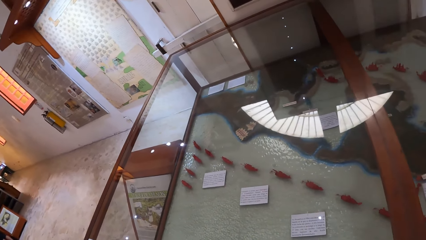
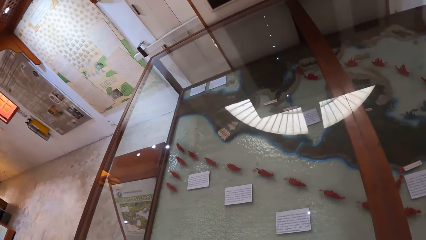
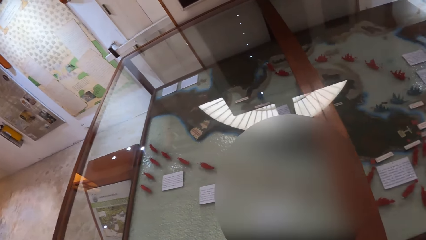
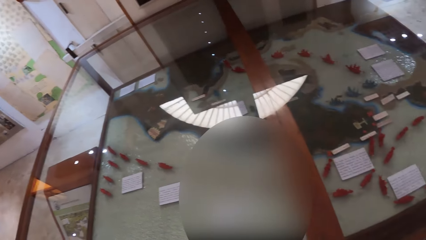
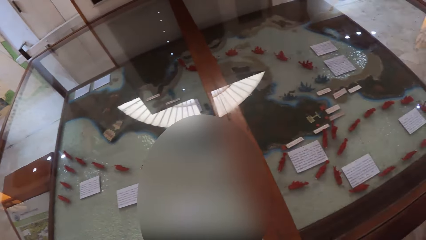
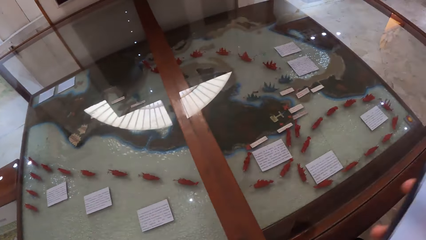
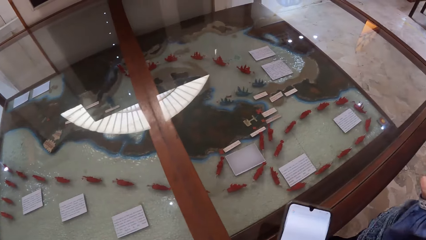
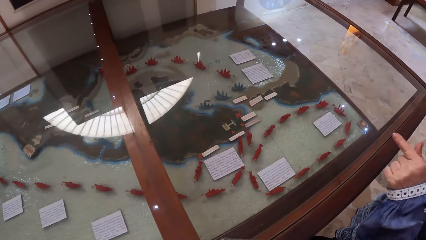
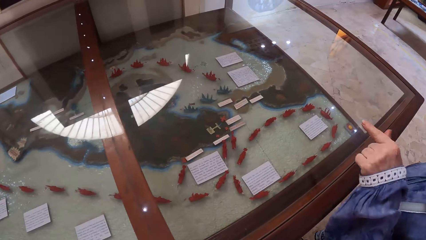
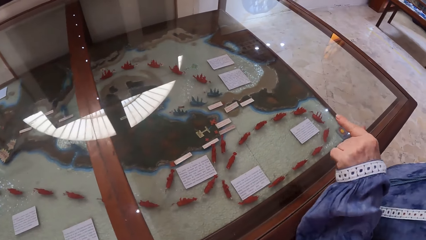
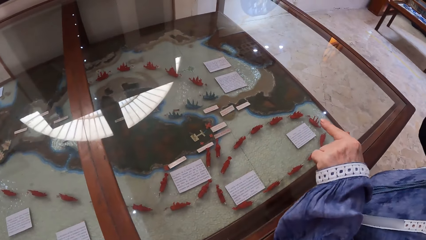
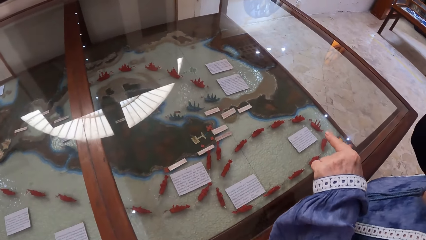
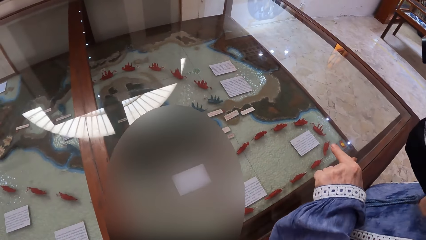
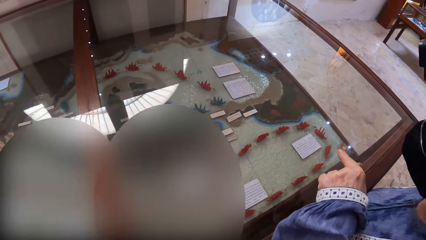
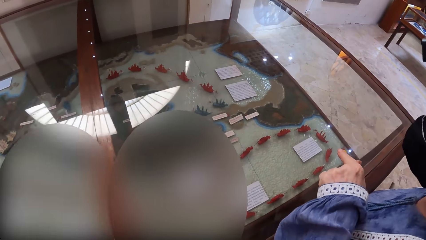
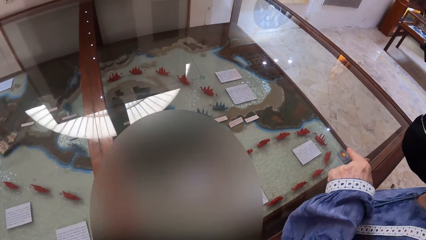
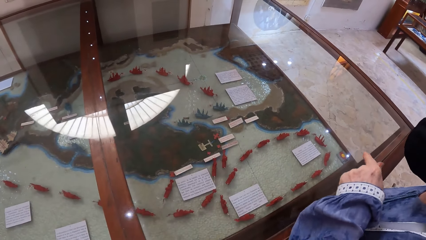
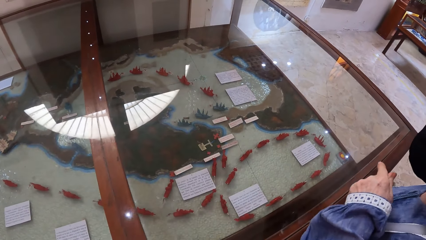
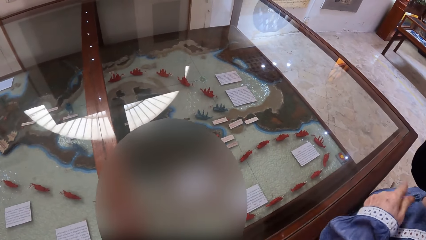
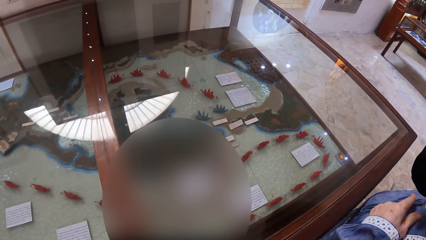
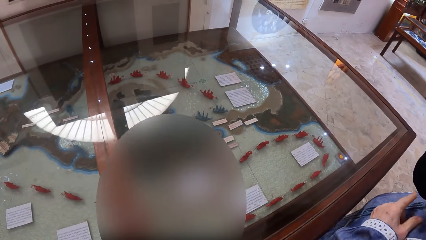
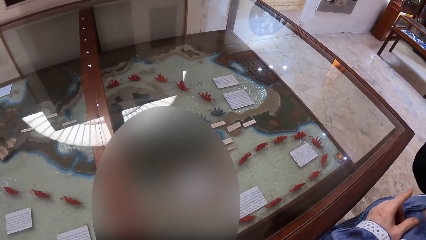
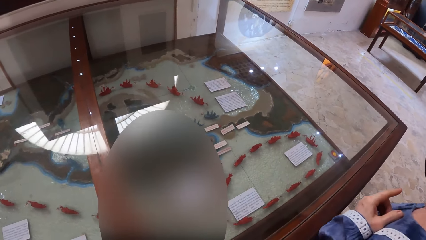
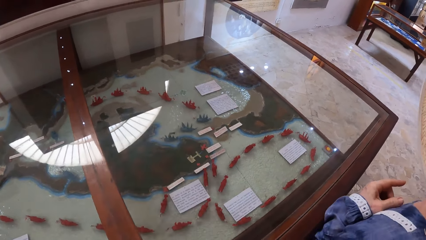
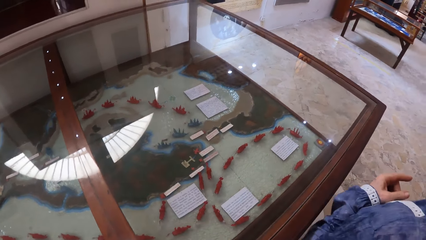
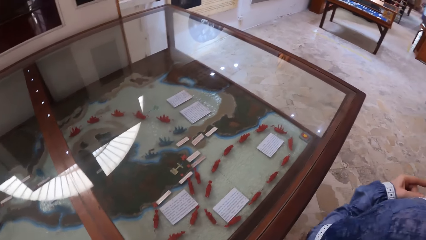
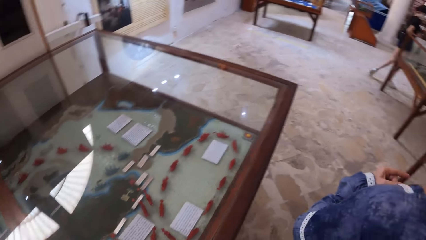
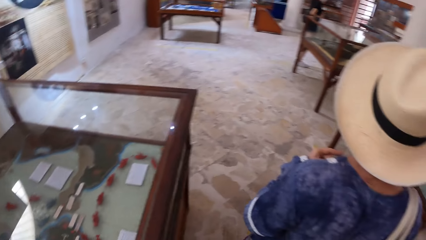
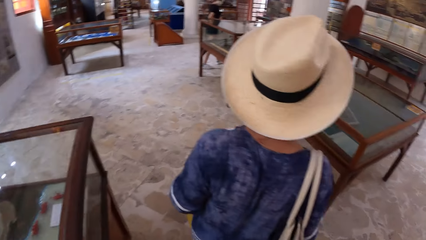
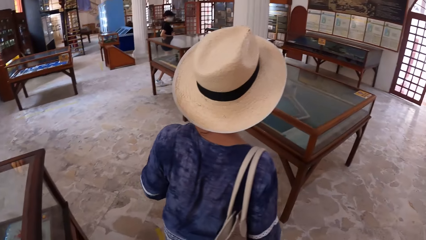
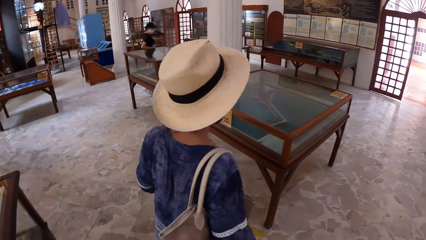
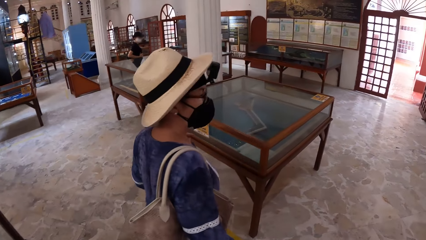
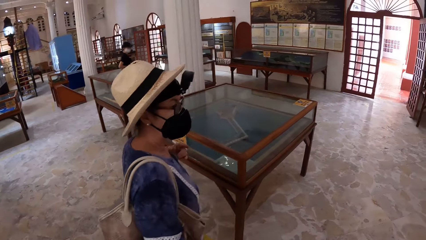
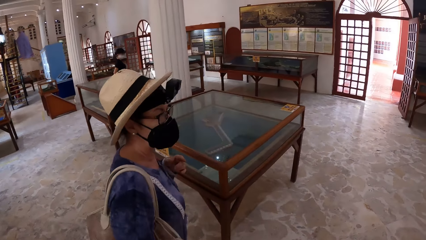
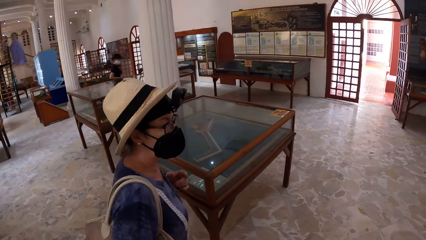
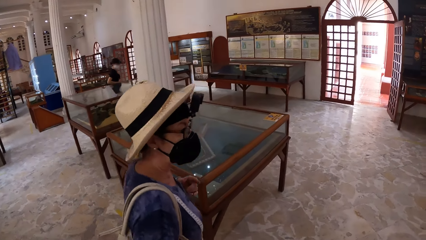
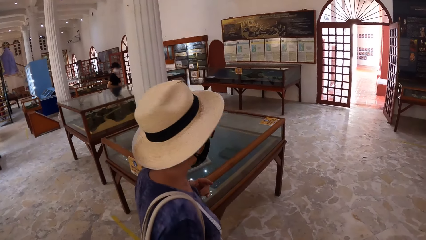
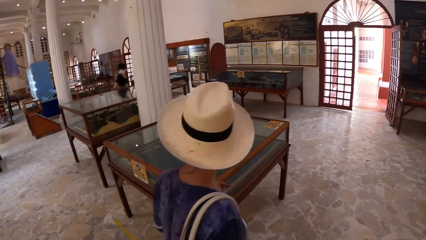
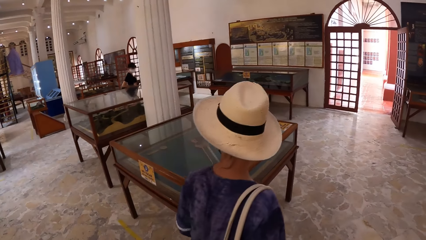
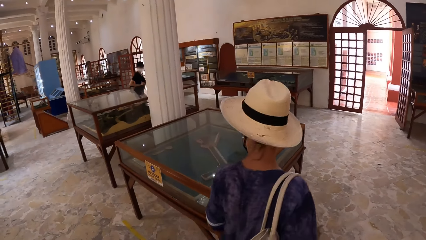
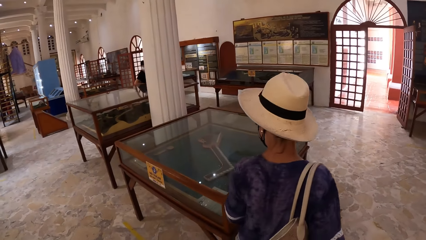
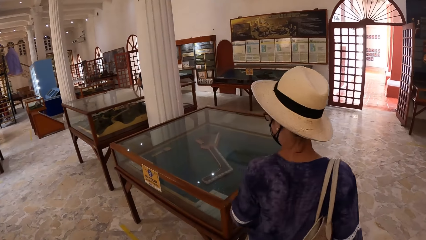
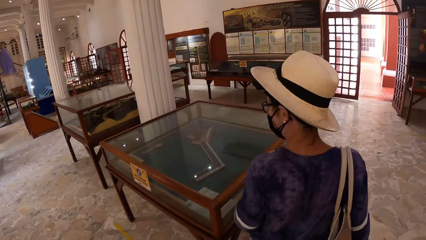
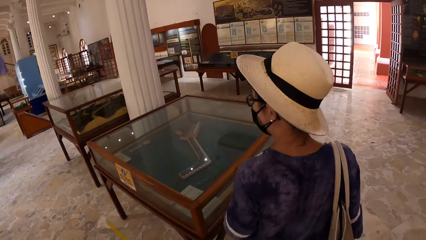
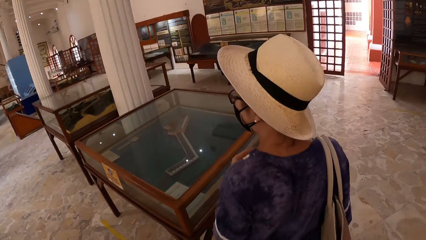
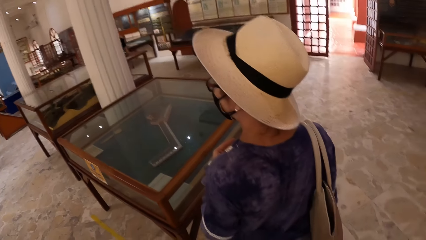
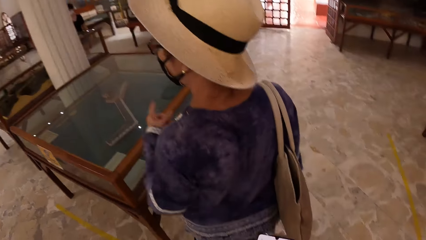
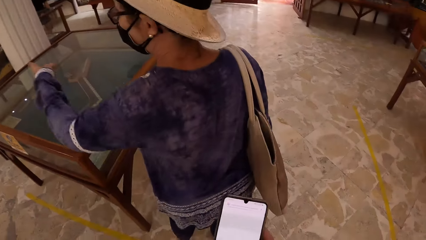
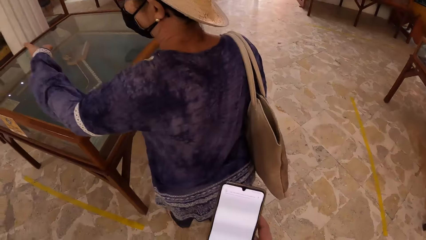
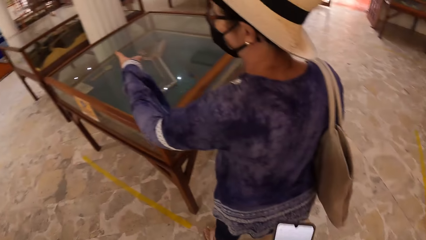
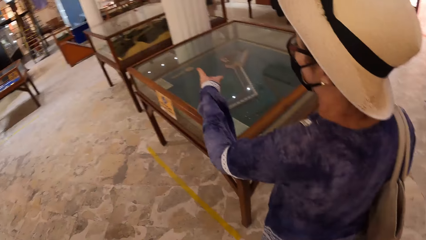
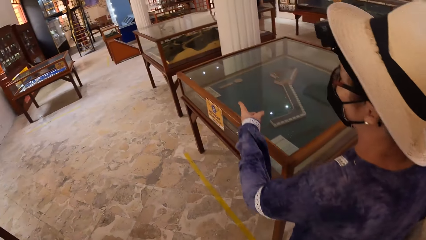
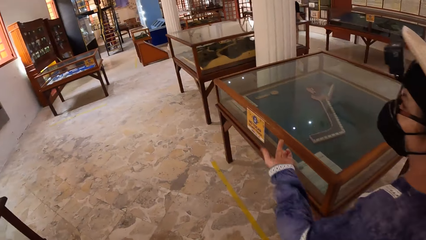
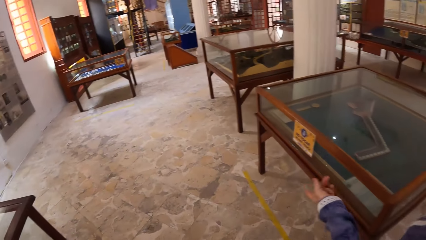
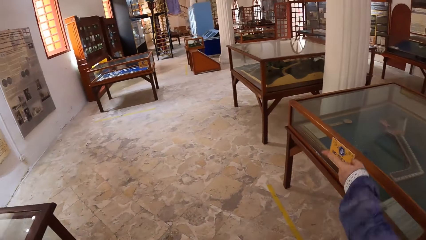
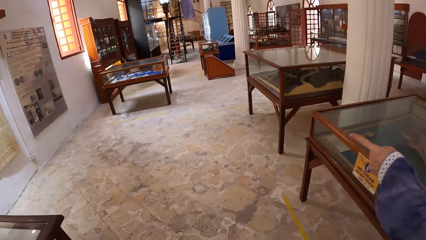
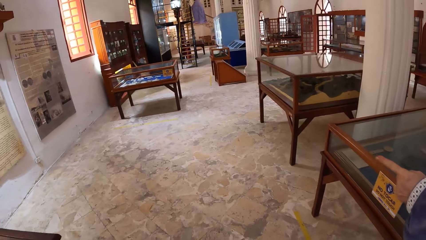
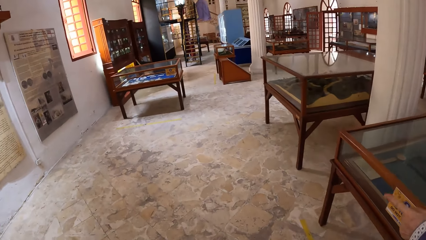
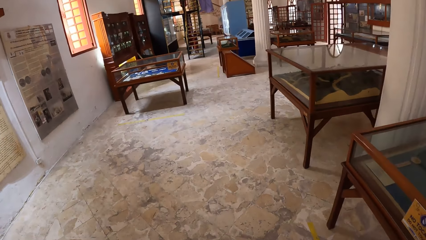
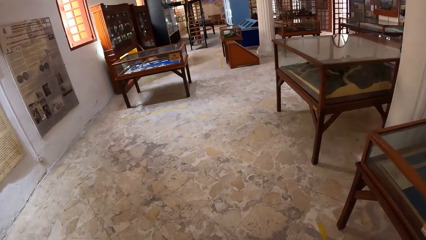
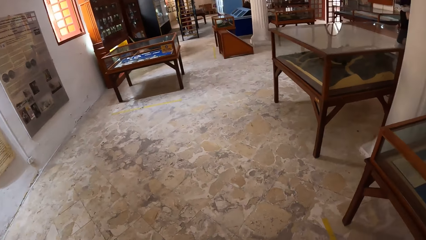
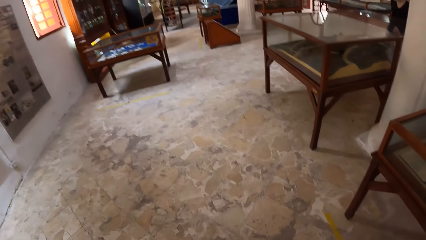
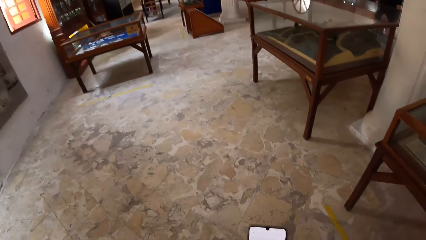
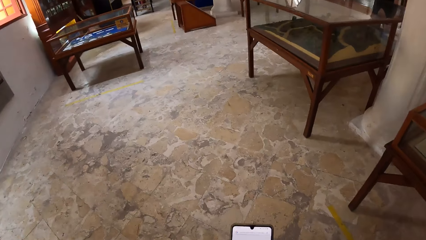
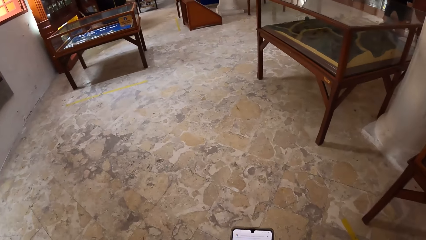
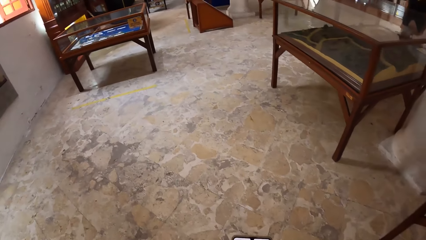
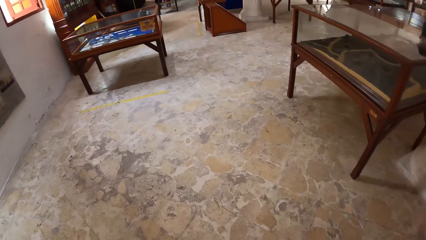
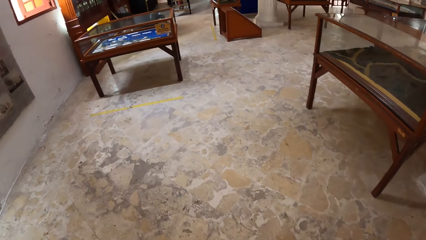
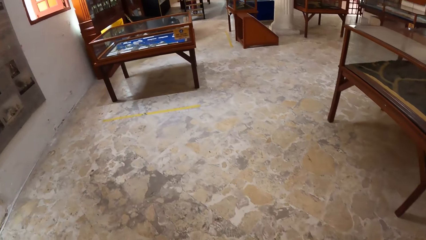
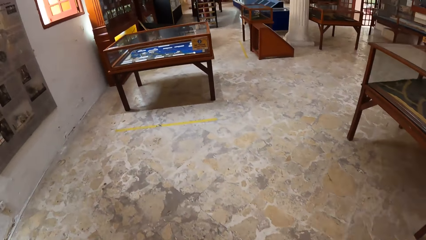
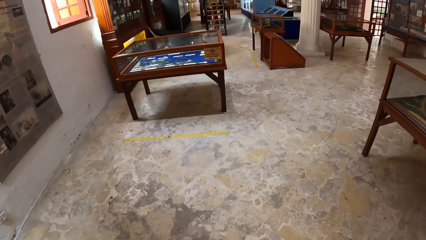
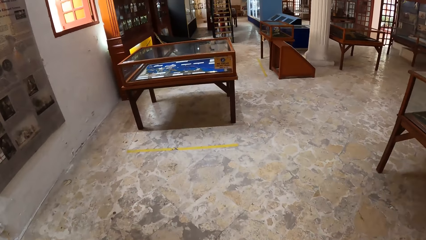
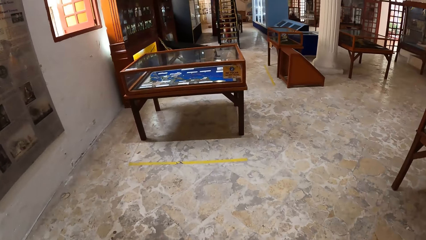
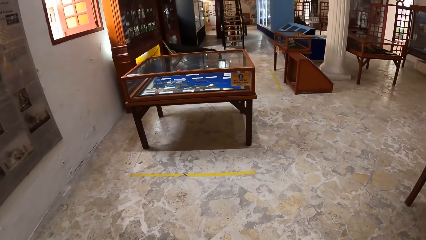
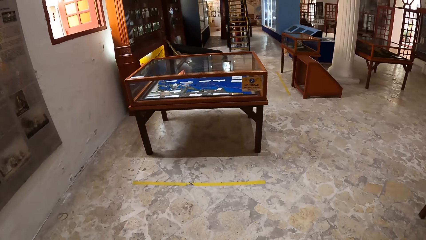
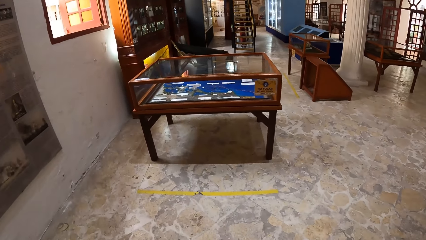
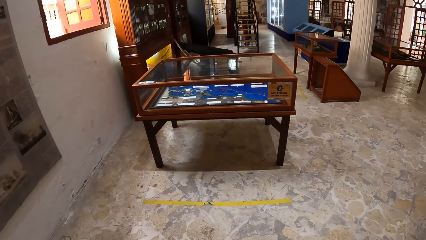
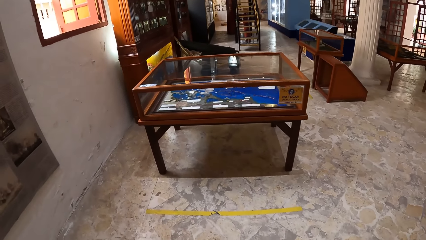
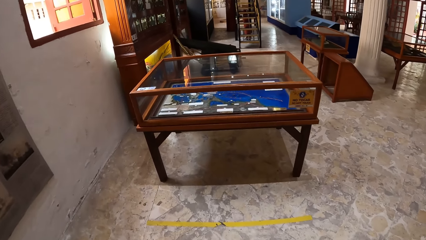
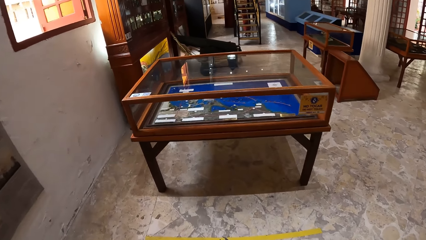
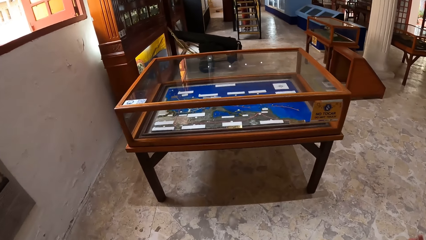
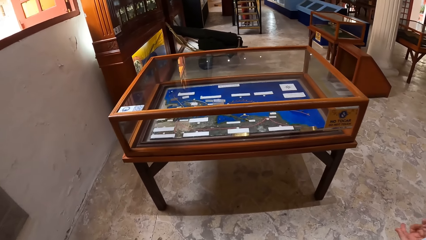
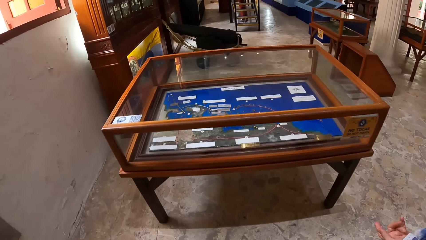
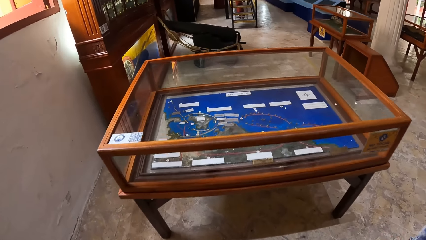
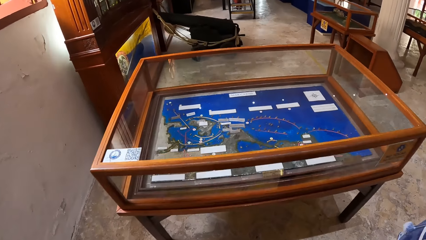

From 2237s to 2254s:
The woman points her left hand towards the artifact in the show glass. The camera wearer walks away from the artifact in the show glass with the woman. They interact with the woman. They walk towards an artifact in a show glass with the woman.
